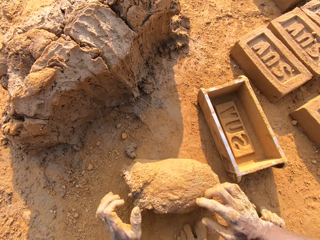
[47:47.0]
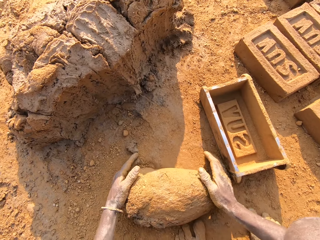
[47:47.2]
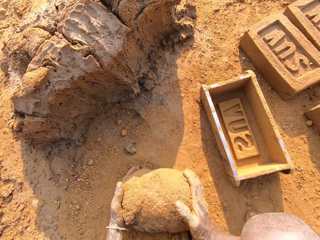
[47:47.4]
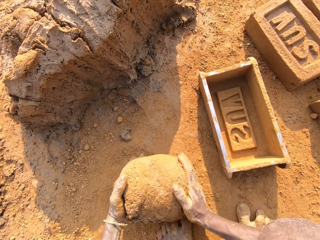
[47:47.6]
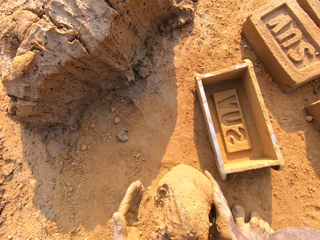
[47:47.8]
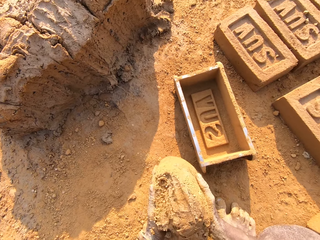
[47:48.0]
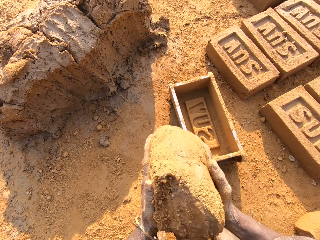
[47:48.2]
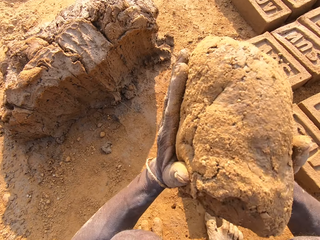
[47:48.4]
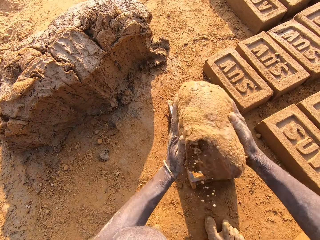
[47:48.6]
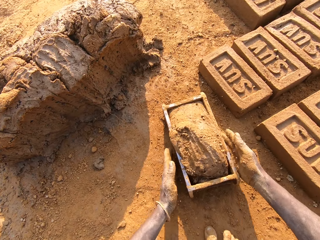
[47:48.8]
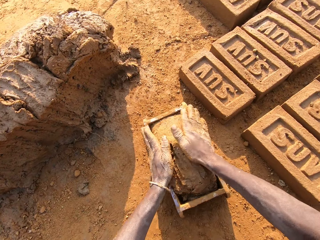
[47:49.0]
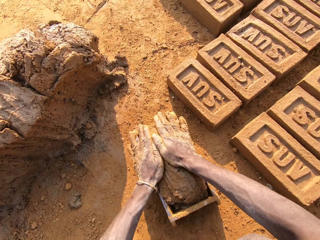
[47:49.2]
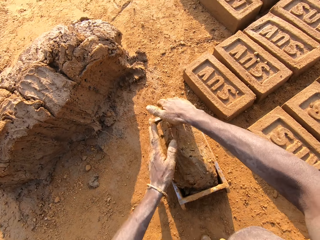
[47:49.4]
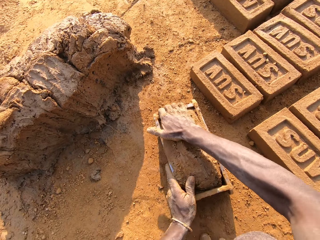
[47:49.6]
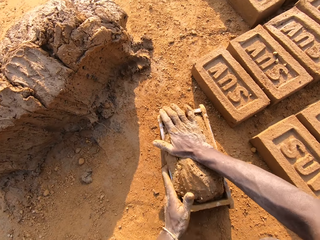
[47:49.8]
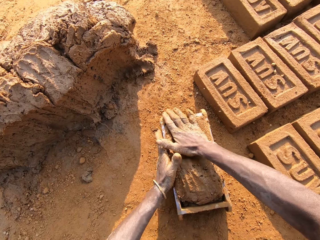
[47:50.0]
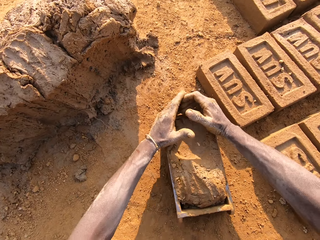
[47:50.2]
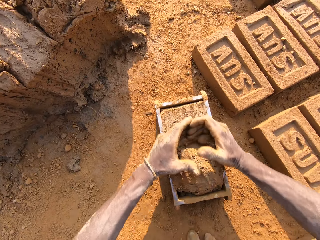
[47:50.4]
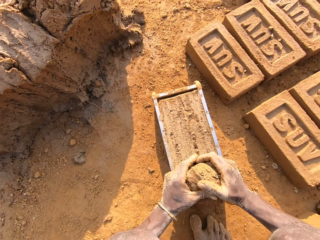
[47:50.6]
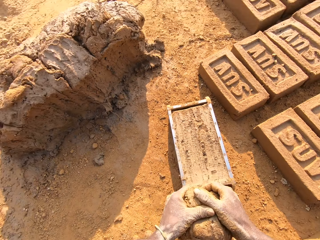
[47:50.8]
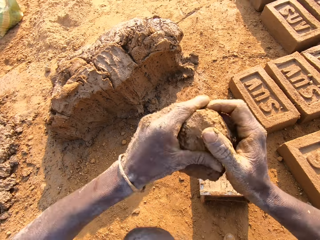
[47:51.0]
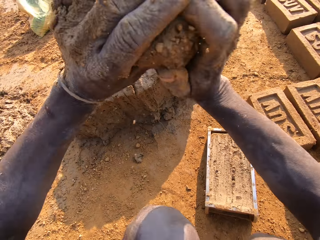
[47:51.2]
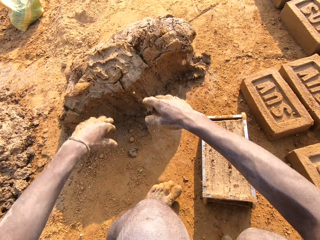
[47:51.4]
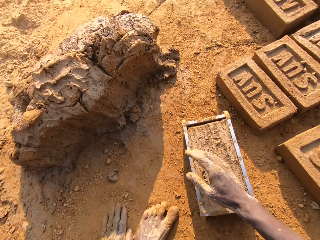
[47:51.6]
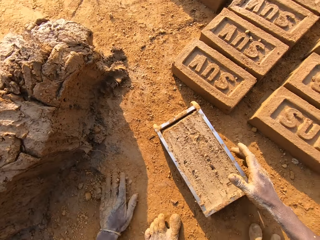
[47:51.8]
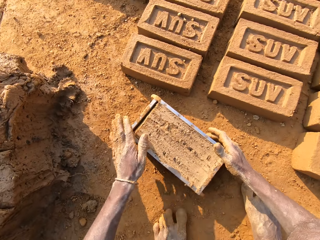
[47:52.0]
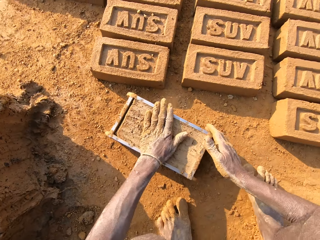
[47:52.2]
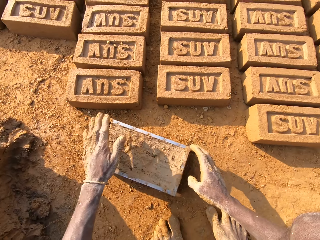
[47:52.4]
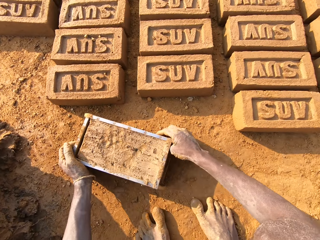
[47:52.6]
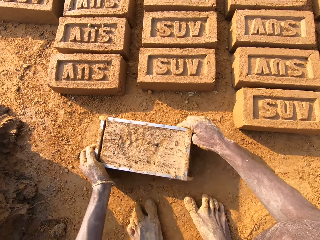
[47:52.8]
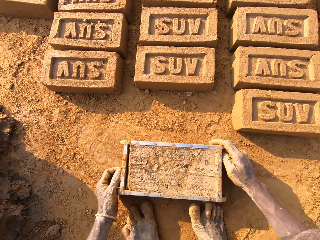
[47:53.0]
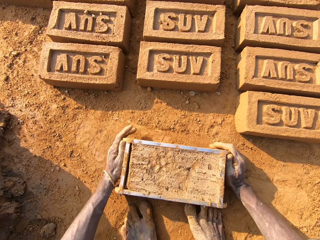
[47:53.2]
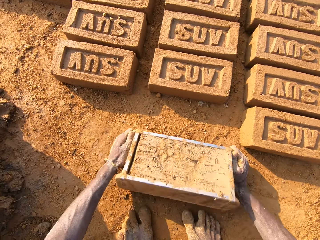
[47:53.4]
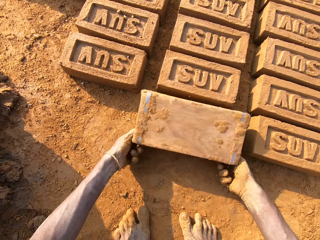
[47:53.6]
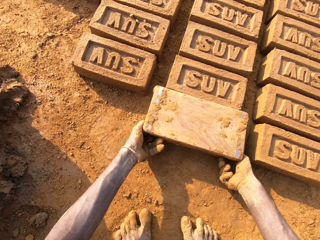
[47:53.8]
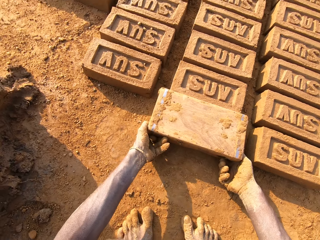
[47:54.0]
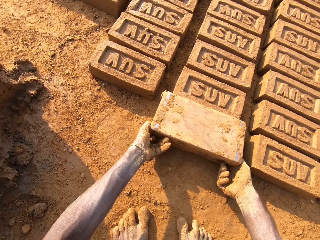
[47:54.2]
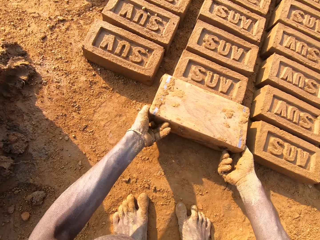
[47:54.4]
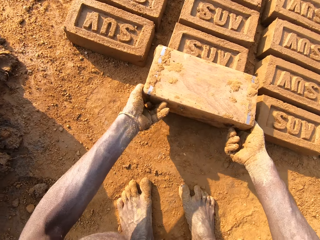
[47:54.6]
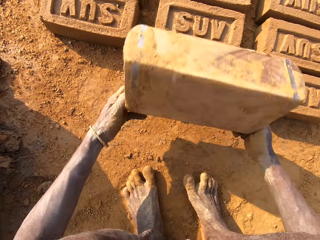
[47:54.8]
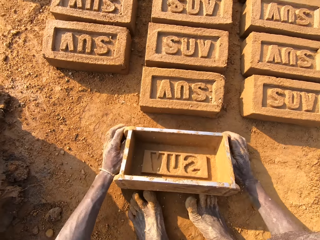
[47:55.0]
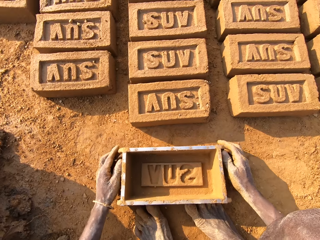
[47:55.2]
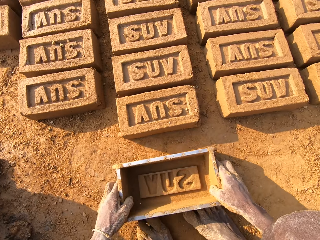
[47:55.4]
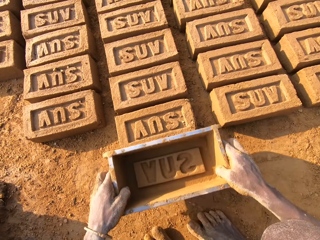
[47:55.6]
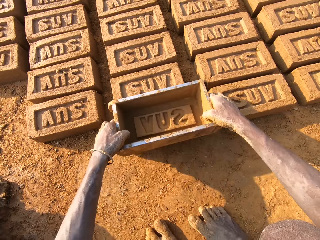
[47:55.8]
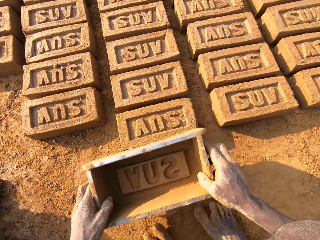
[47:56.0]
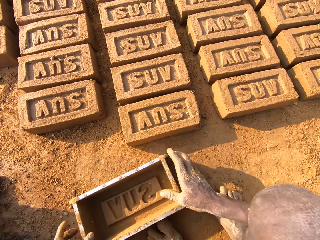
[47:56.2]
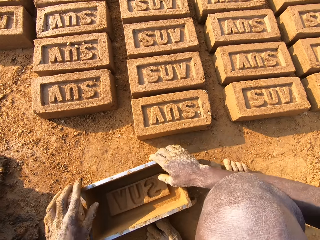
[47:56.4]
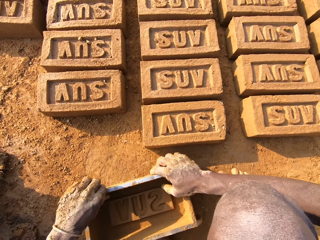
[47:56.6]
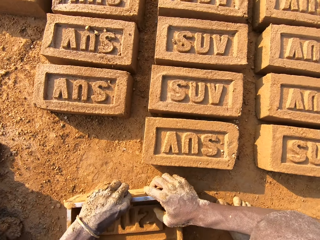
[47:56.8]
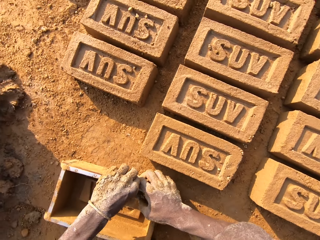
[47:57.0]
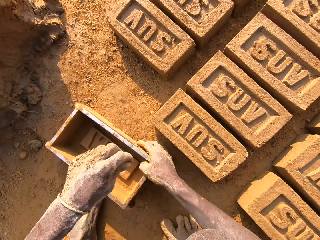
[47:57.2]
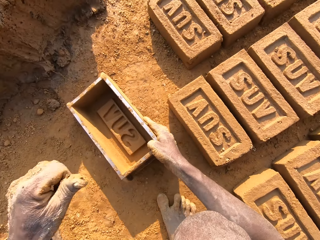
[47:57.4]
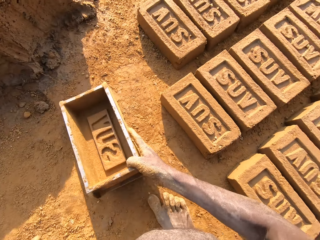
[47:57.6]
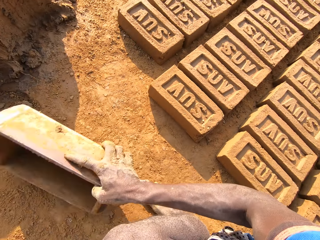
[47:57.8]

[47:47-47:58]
The camera wearer mixes the scooped mortar with clay. They lift mud. They slam the mortar into the brick mould. They compress the mud in the mould. They cut the mud from the mould. They scoop the excess out of it. They throw the excess mortar on the pile of mortar. They wipe their hand on soil. They pick up the clay from the ground. They hold the mud in a brick with their hand. They sprinkle the clay on the brick mould. They carry the mud on the ground. They pick up the brick mould. They turn the mould. They empty the brick to the ground. They lift the mould. They drop the brick mould on the ground. They pick up the brick mould from the ground. They hold the brick on the ground with the mould. They drop the brick mould on the ground. They wipe the mould with their hands.

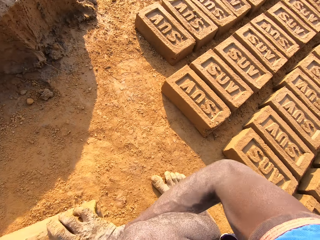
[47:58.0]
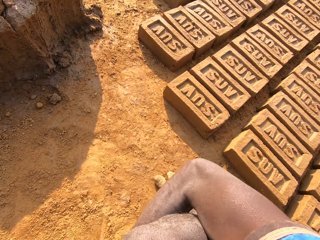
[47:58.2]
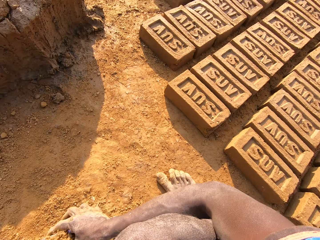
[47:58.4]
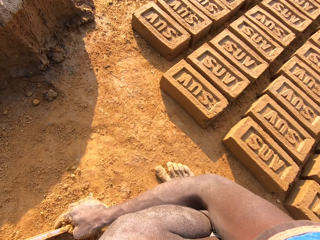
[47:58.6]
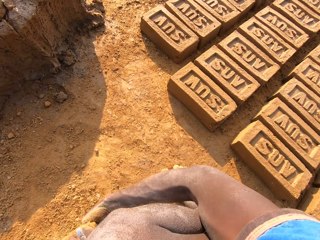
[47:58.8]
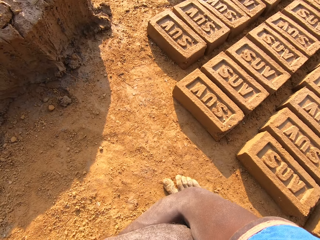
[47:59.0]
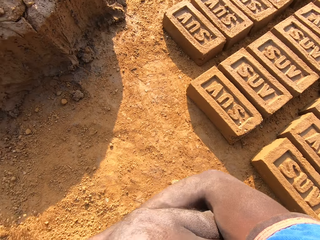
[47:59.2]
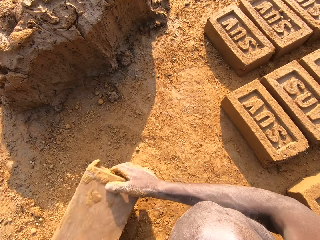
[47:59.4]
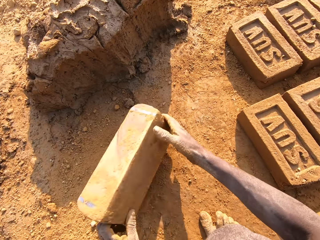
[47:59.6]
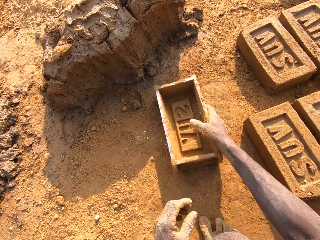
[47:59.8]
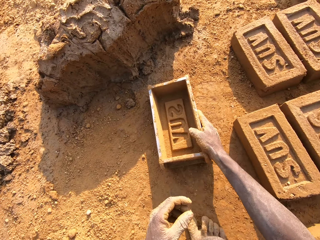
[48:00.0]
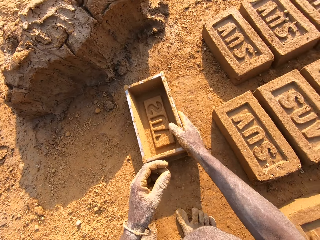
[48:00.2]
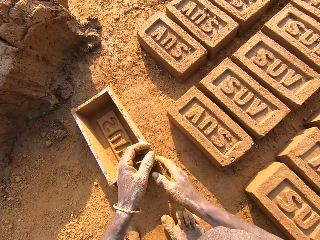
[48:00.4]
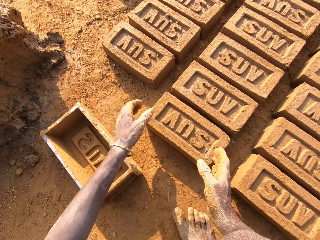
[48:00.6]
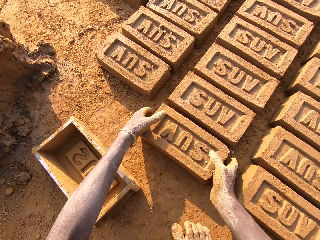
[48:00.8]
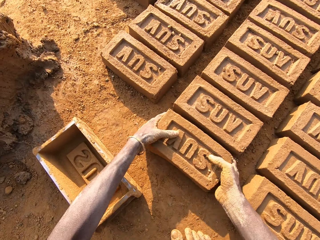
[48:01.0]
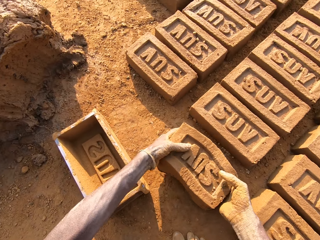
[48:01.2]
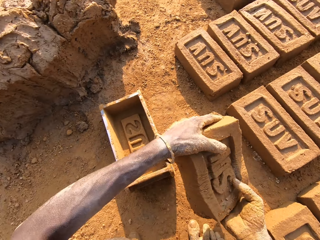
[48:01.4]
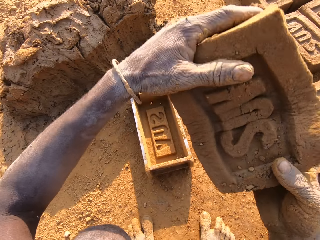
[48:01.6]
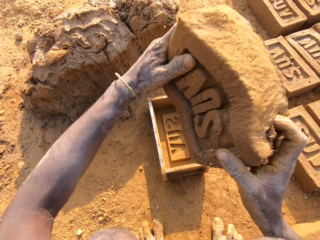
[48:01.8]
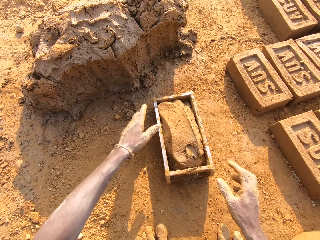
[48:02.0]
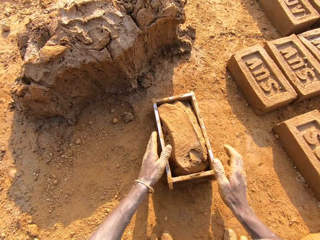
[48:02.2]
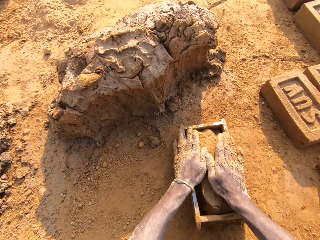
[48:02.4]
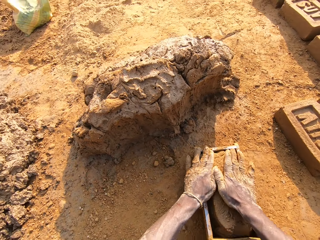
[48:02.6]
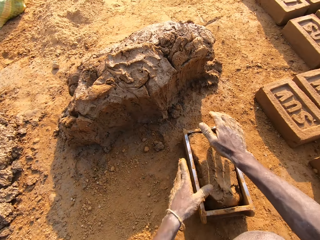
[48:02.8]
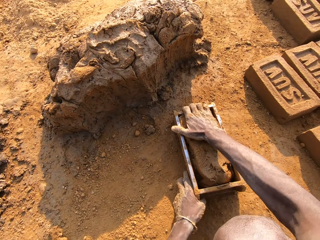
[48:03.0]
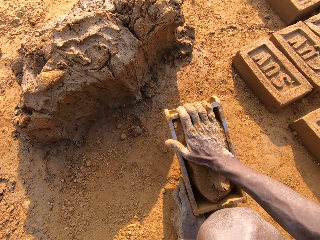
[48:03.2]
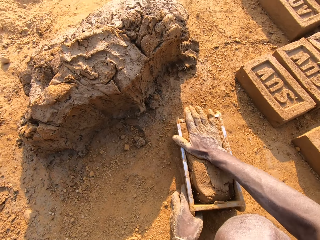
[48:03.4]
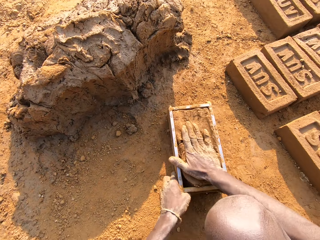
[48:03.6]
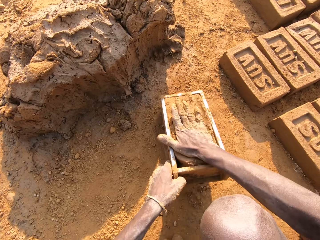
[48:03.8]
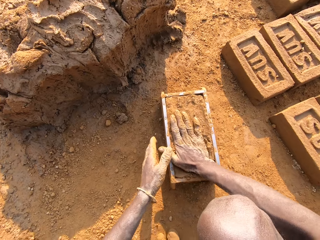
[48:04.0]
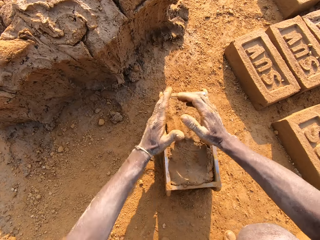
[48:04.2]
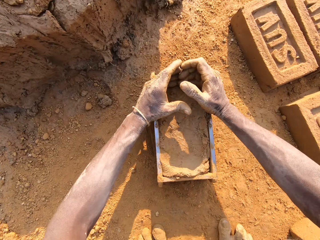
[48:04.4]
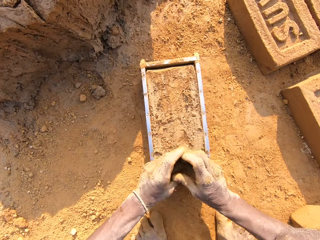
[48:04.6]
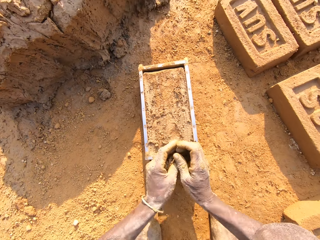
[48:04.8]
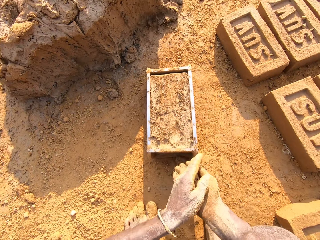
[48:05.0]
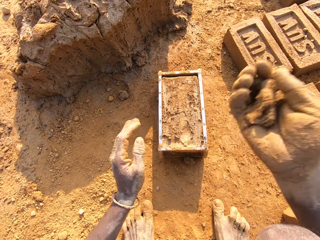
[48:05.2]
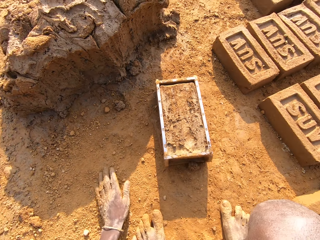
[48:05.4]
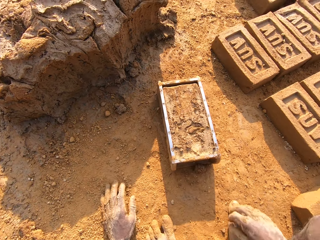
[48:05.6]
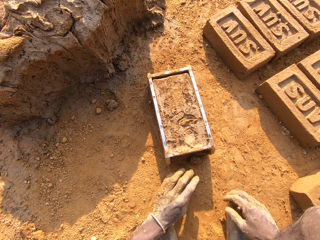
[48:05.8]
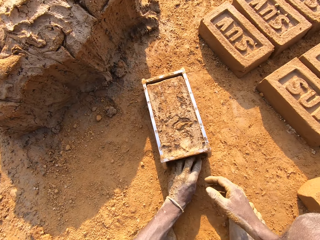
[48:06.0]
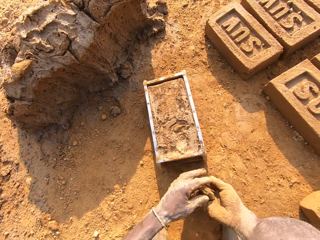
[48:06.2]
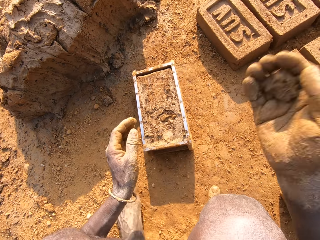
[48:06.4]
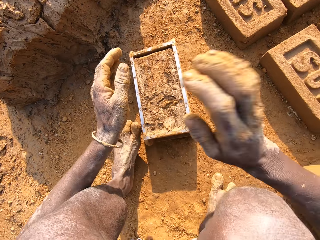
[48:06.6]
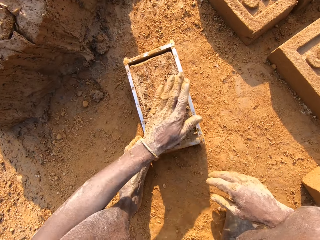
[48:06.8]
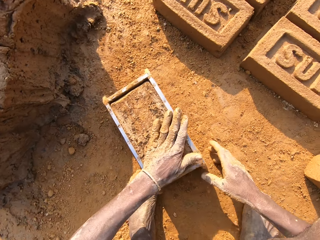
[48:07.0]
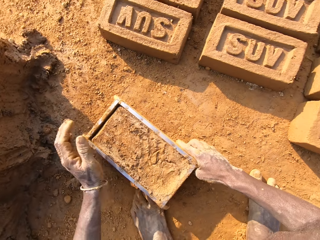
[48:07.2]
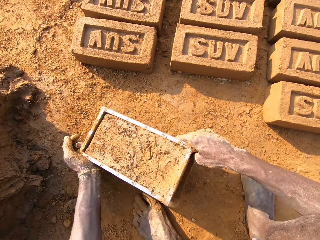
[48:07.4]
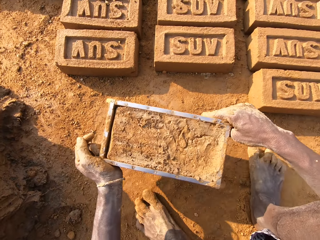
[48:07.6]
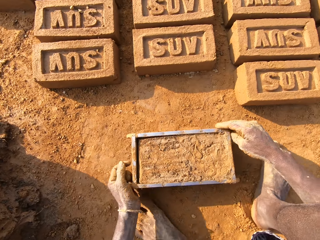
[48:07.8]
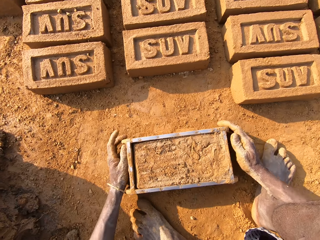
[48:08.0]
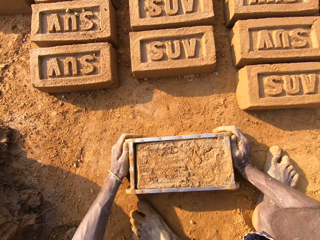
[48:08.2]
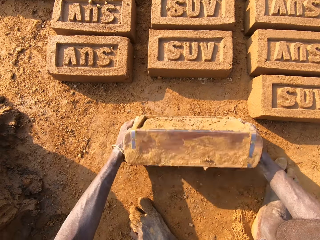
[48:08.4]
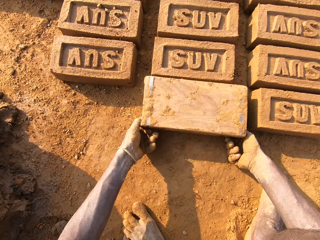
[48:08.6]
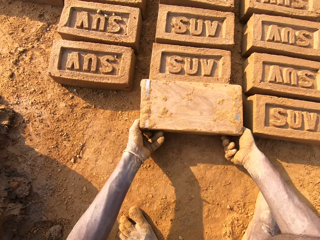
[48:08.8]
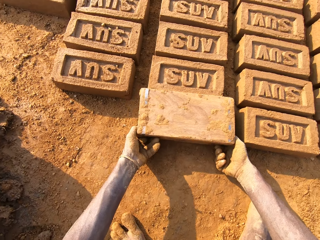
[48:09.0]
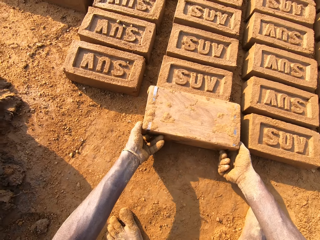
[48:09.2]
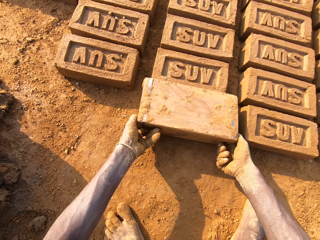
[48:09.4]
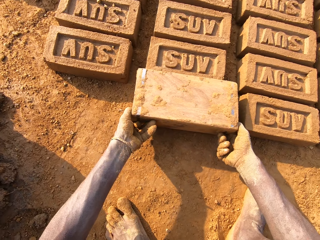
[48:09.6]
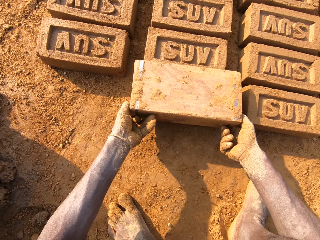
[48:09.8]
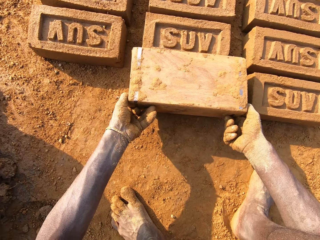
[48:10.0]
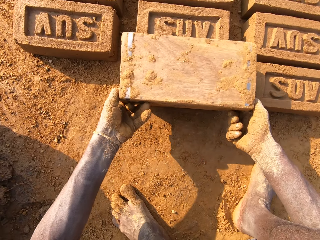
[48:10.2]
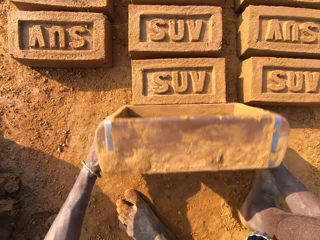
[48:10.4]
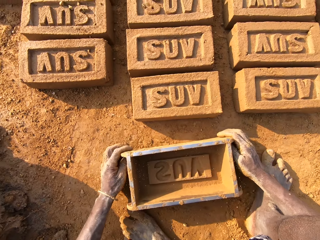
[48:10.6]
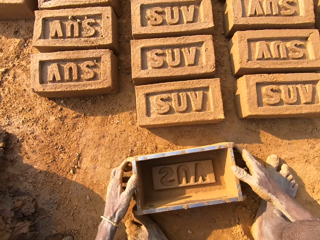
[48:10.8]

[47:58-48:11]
The camera wearer scoops soil with the mould. They empty the clay to the ground. They drop the brick mould on the ground near mud. They pick up a brick from the ground. They slam the brick into the brick mould. They compress the brick in the mould. They cut the mud from the mould. They scoop mortar from a pile of mortar on the ground. They throw the excess mortar back into the brick mould. They collect the mud on the ground. They shift the mud to their right hand. They throw the mud in the mould. They compress the mud in the mould. They pick up the brick mould from the ground. They carry the mould on the ground. They turn the mould. They lift the mould. They empty the brick to the ground.
